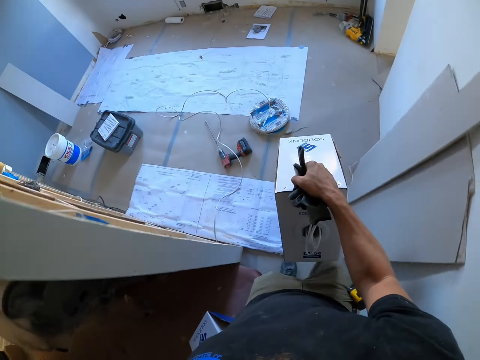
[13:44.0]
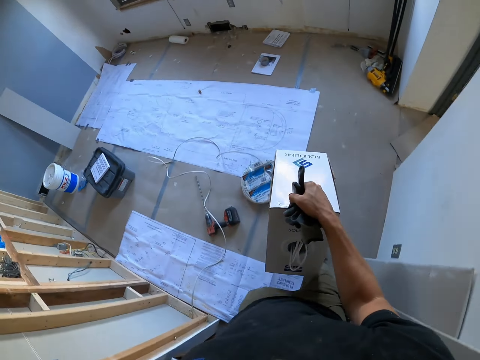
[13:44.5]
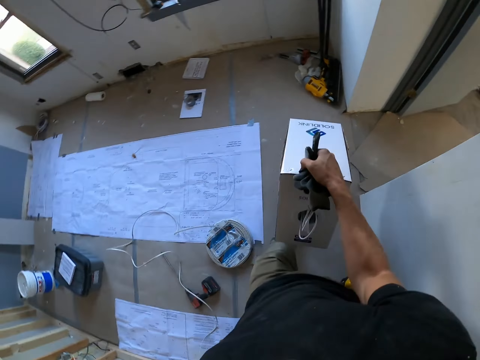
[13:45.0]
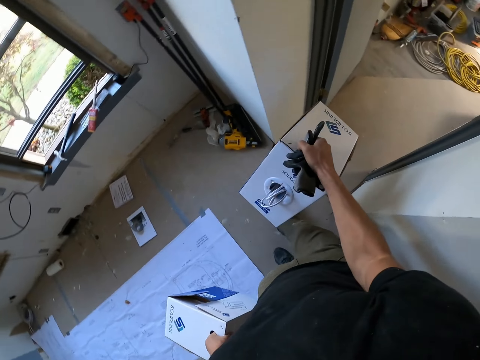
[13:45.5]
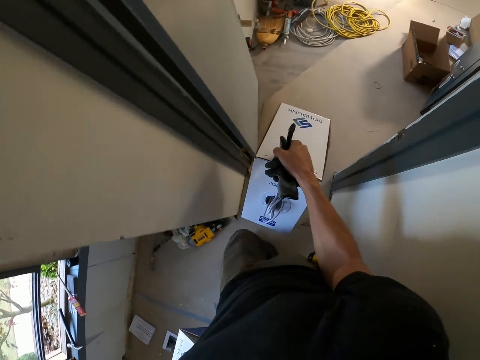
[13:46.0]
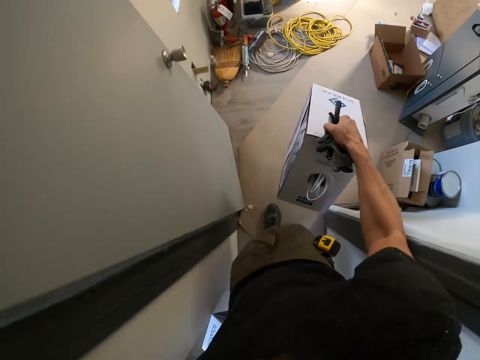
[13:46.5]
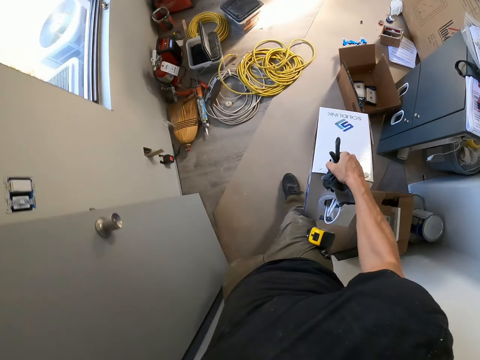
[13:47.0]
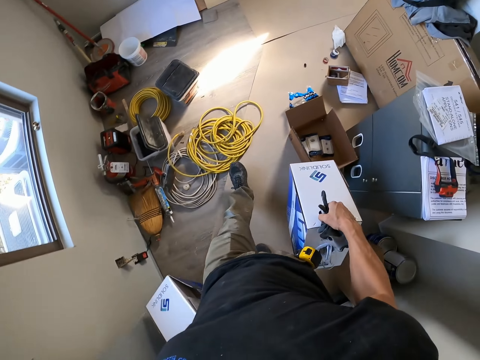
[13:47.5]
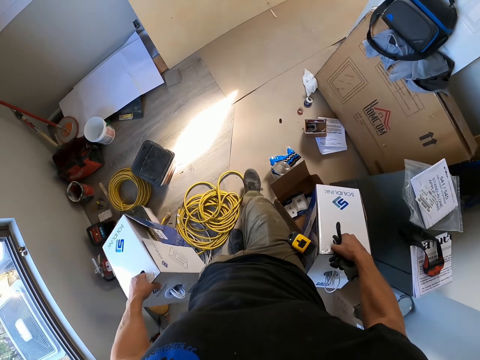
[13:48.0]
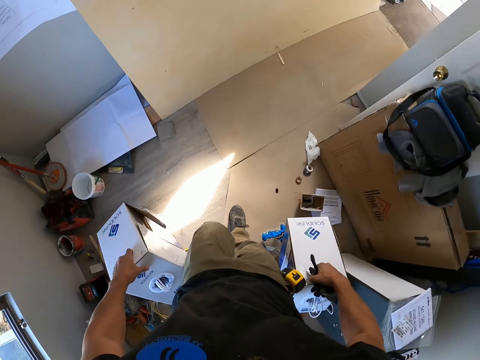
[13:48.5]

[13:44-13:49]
The camera wearer turns right.

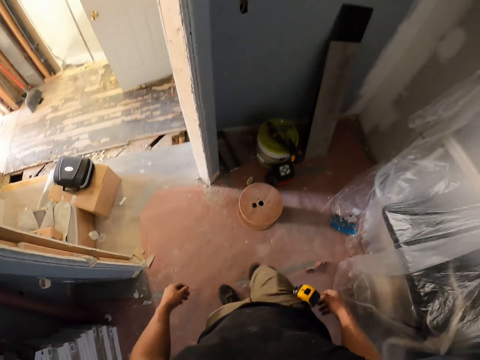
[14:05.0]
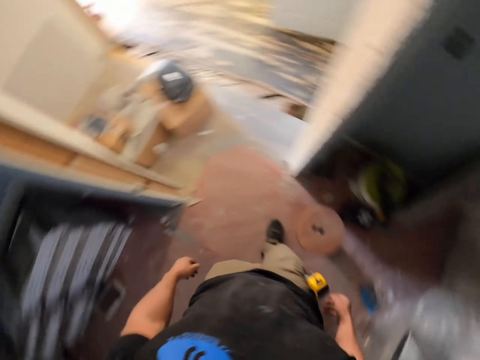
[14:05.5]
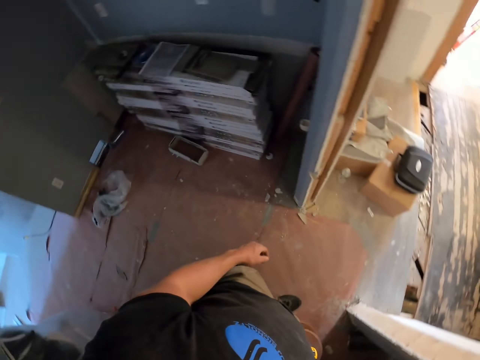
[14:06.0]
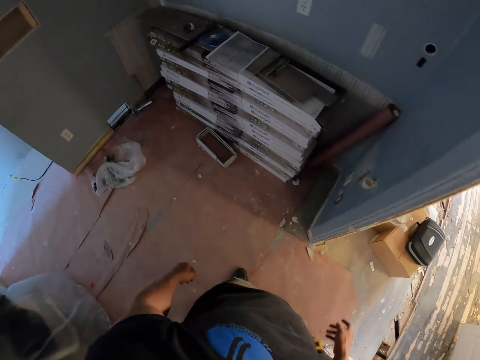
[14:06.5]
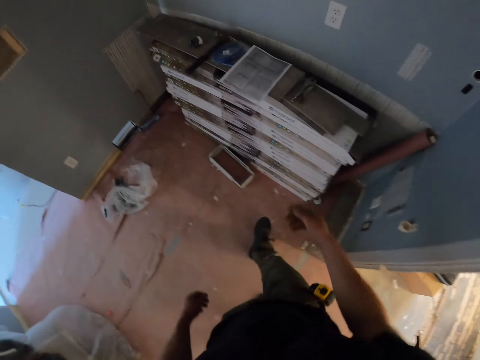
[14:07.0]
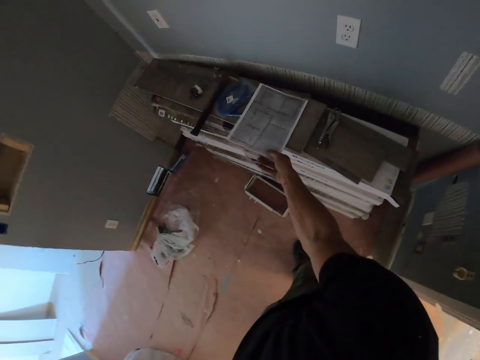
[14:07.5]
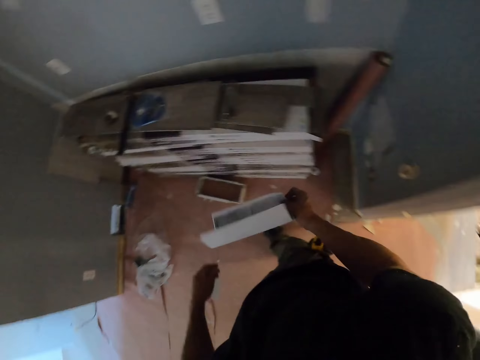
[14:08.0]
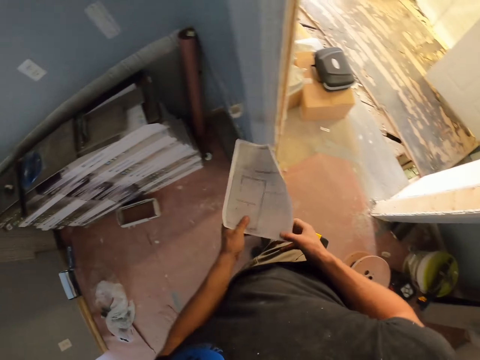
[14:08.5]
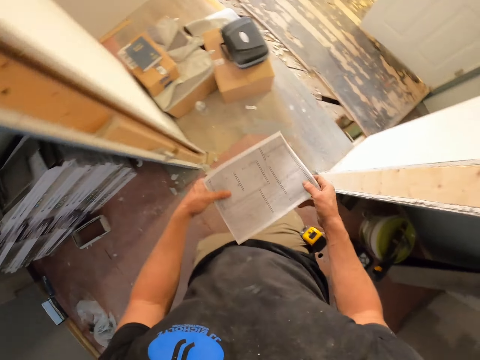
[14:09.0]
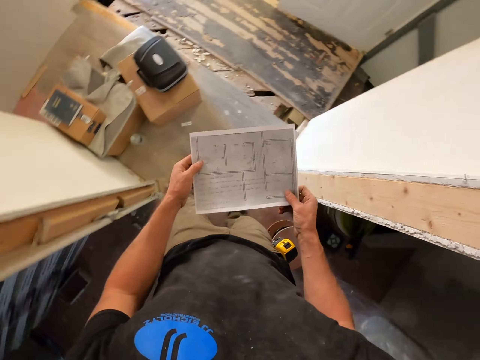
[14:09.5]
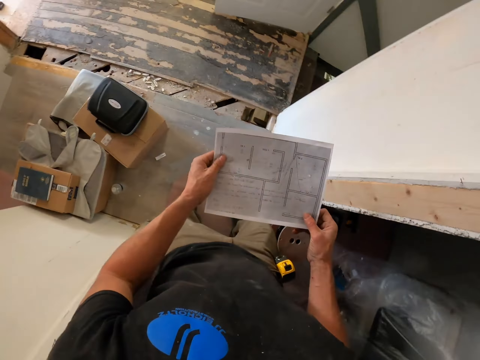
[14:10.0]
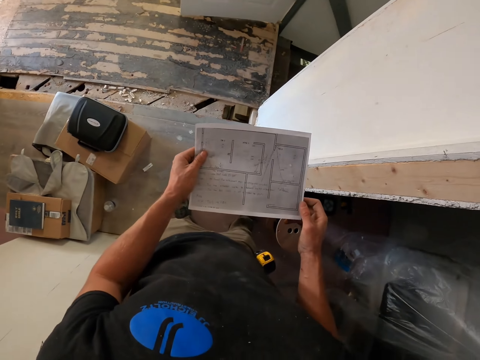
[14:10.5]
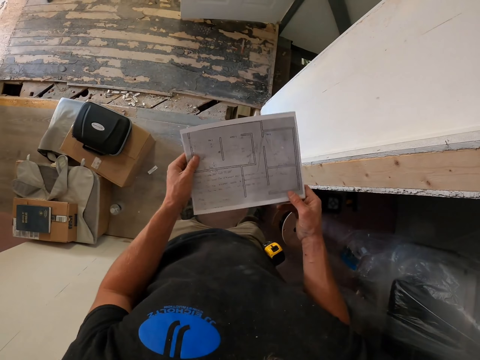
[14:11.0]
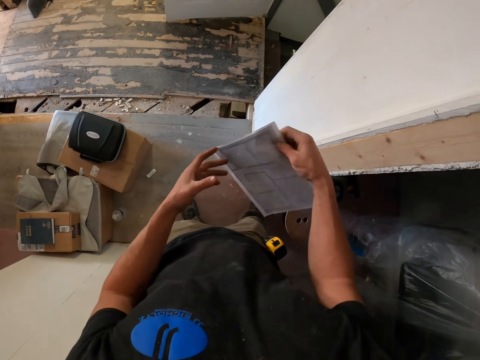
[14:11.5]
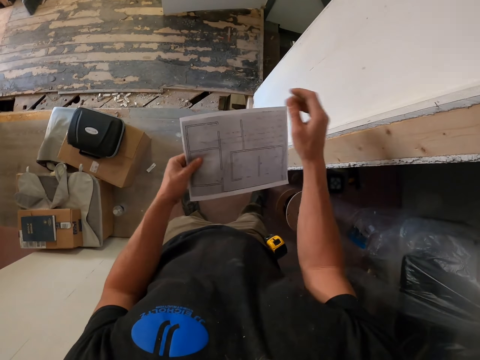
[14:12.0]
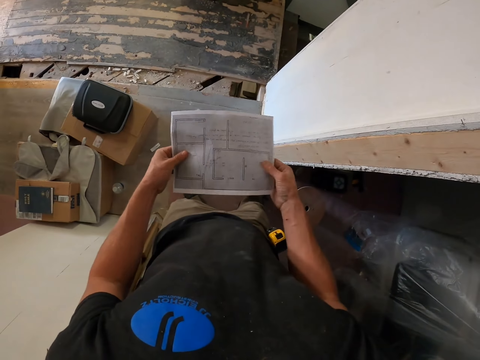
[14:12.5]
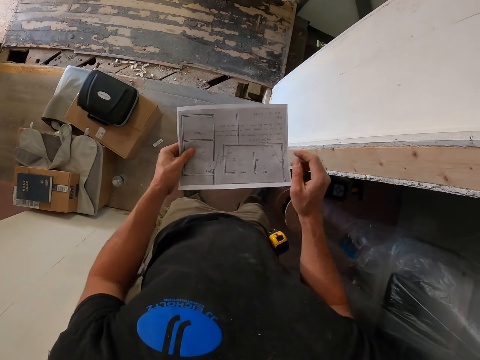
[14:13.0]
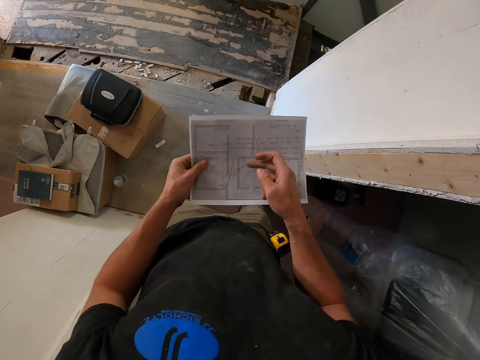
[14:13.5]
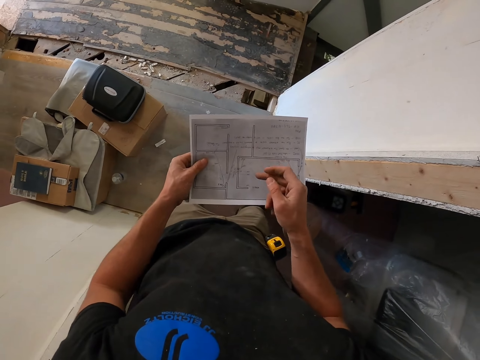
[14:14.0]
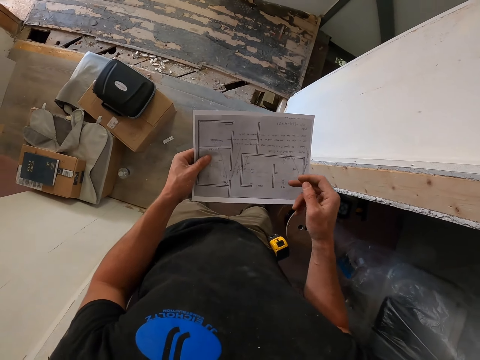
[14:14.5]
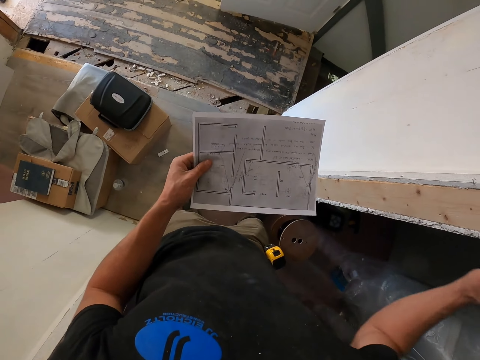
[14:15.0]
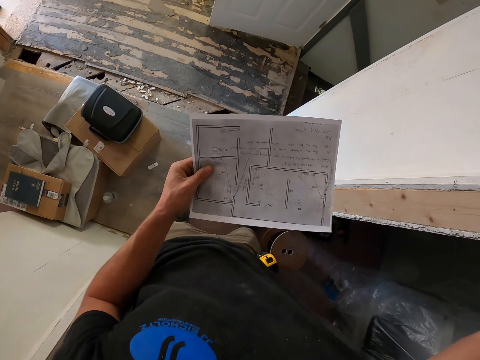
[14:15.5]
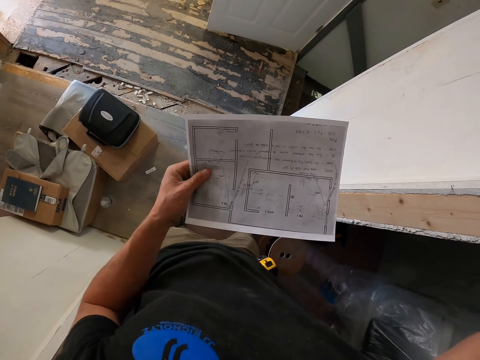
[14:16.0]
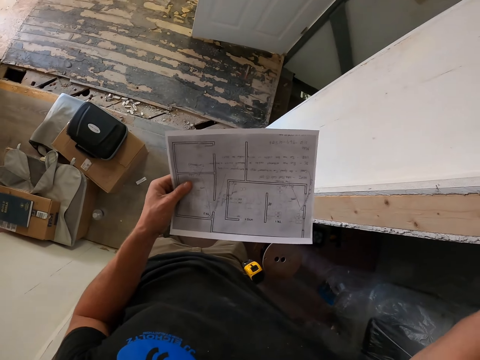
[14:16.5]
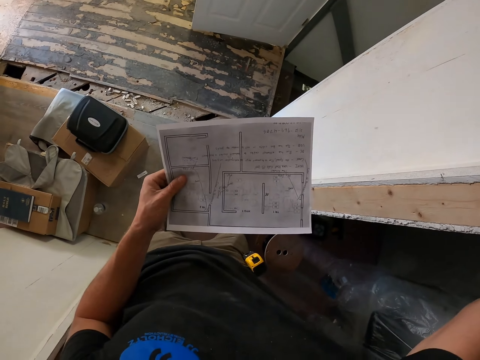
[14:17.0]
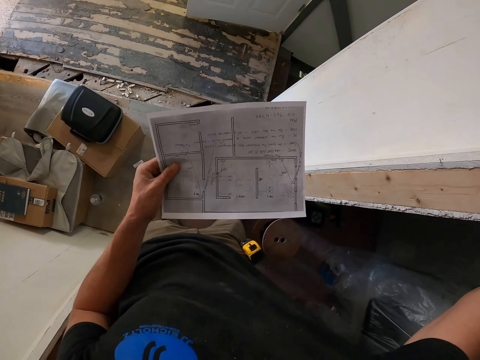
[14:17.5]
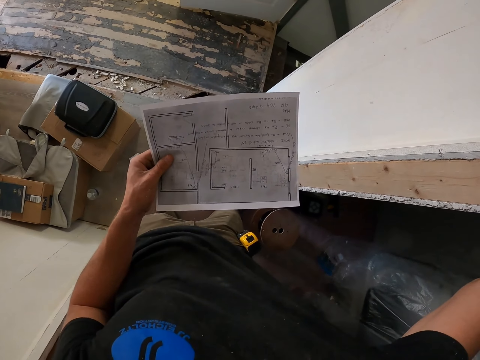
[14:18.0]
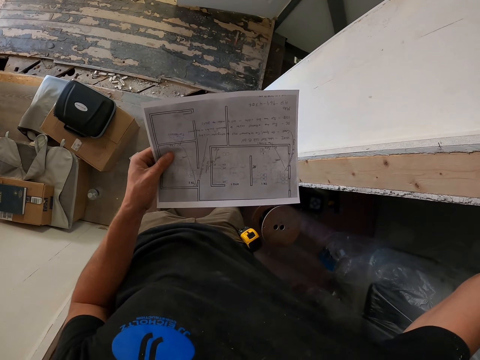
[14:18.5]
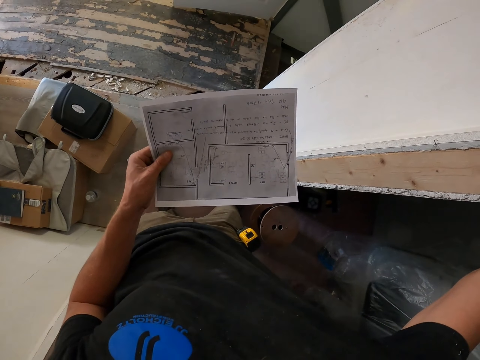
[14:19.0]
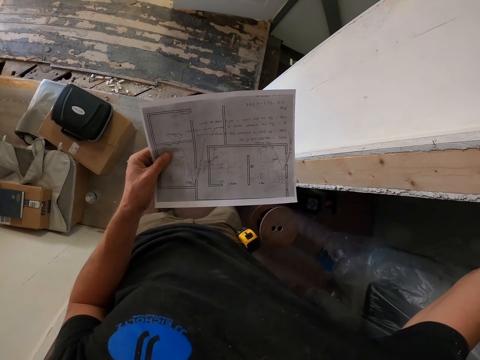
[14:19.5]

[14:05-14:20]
The camera wearer looks around. They pick up a paper. They hold the paper. They look at the paper. They turn the paper. They hold the paper. They point at the paper. They raise the right hand. They look at the paper.

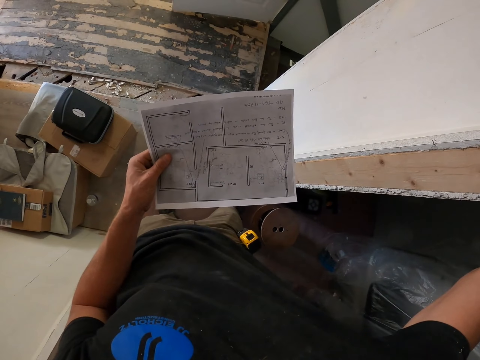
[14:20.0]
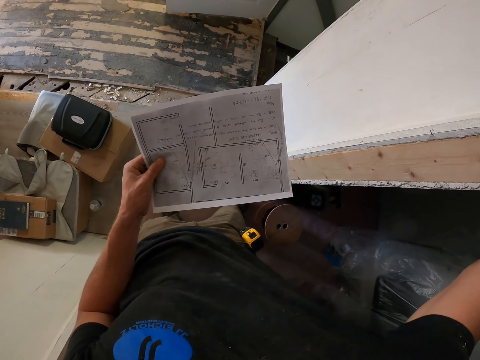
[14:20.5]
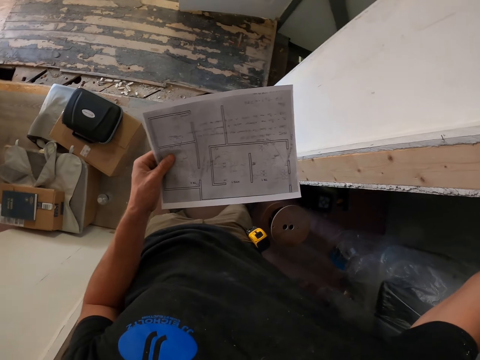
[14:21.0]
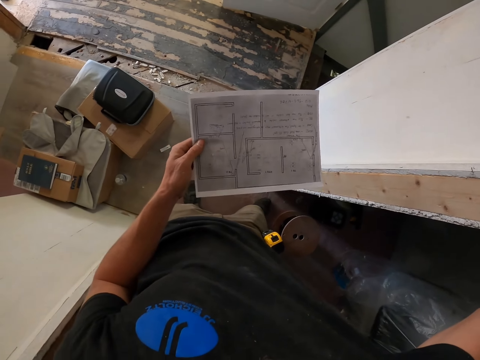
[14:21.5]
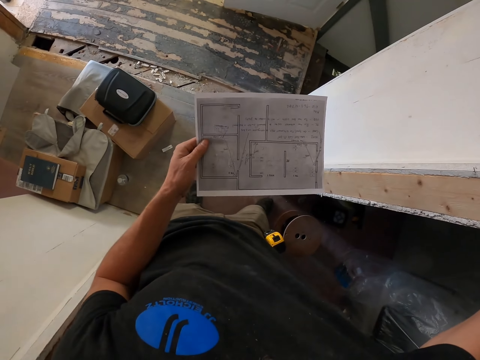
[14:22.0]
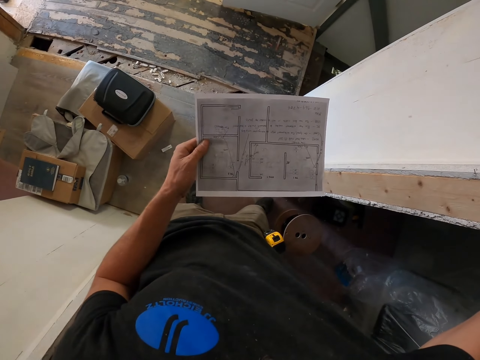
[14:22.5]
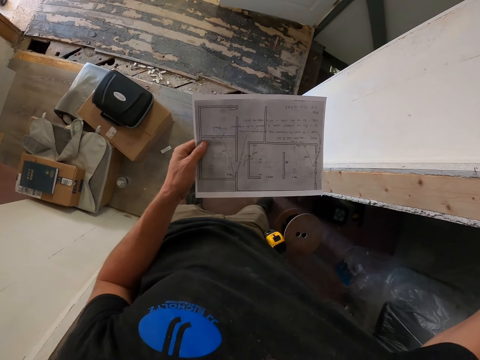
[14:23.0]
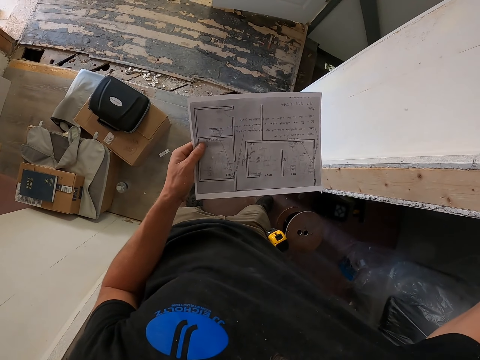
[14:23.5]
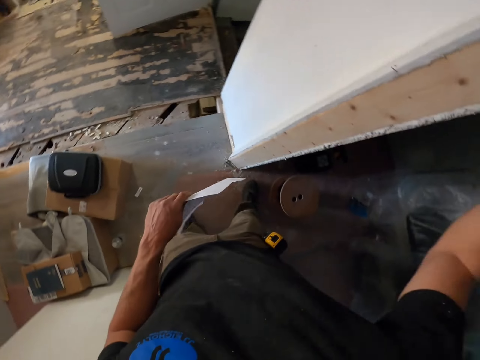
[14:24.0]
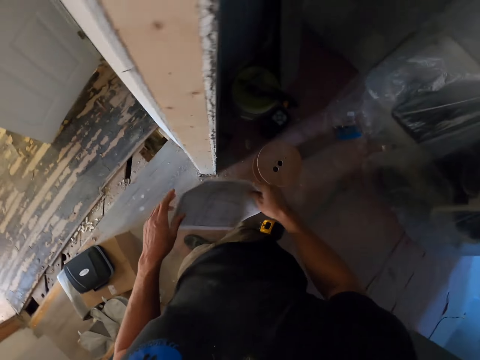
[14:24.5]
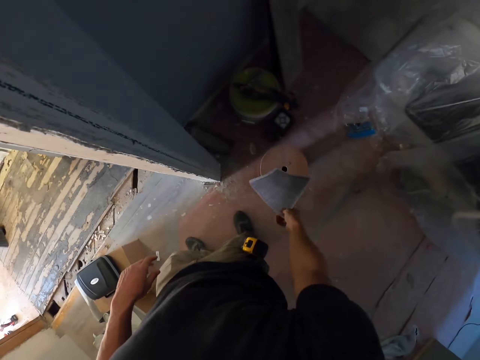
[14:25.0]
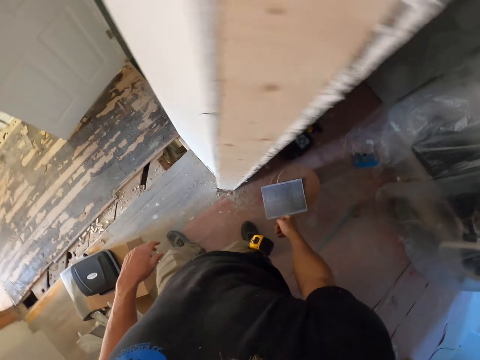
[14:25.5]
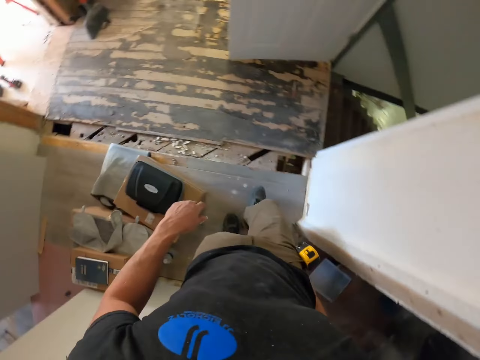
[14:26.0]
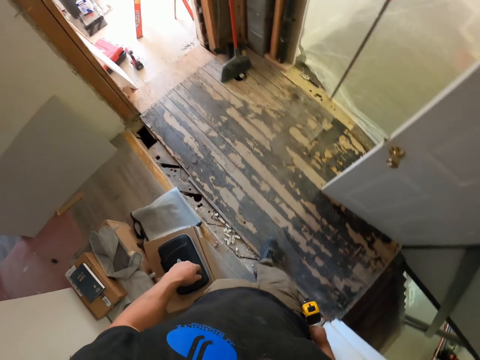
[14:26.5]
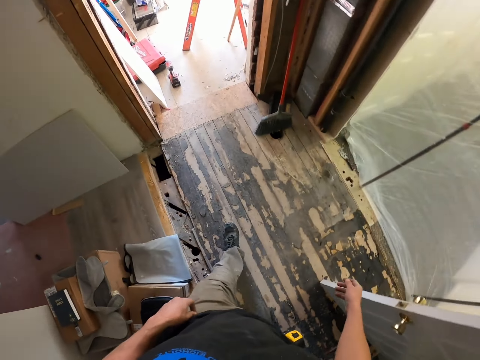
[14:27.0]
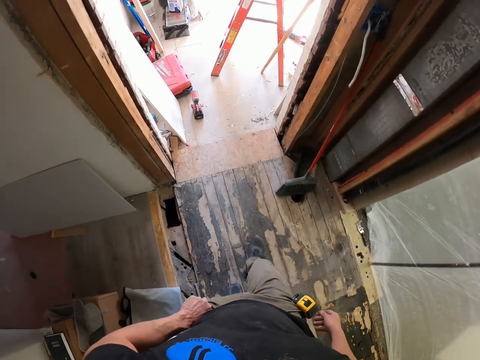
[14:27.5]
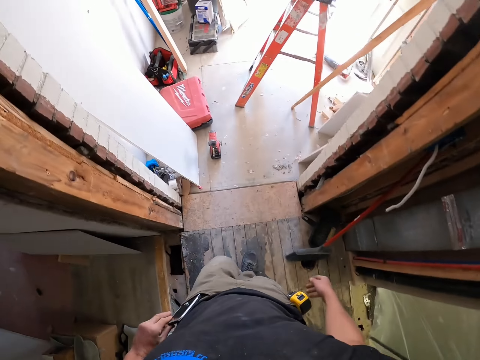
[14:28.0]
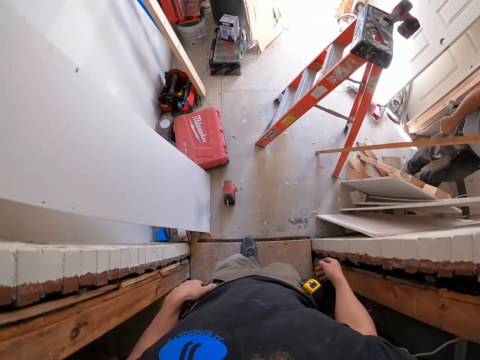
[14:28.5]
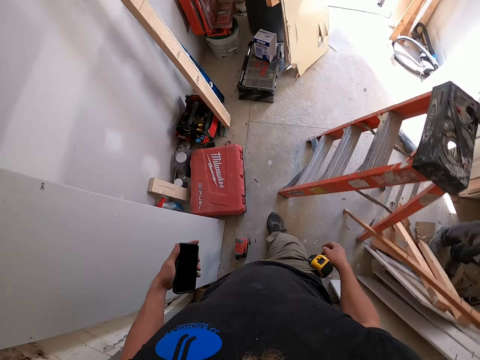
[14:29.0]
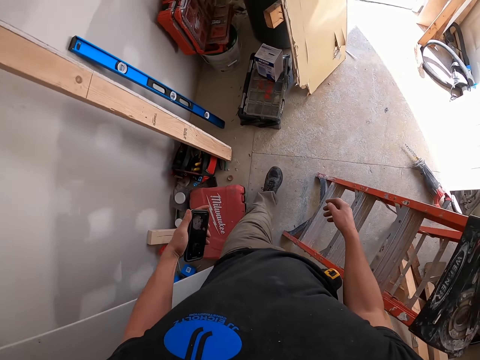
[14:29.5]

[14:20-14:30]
The camera wearer holds the paper. They drop the paper. They throw the paper on the floor. They walk around the building. They take off the phone from the pocket.
